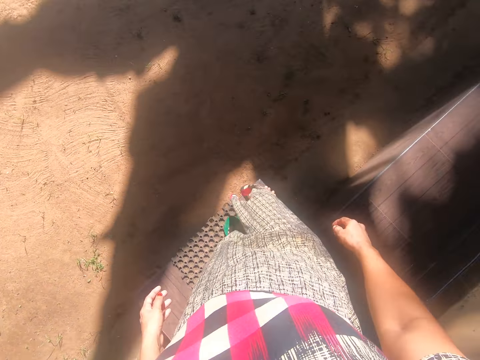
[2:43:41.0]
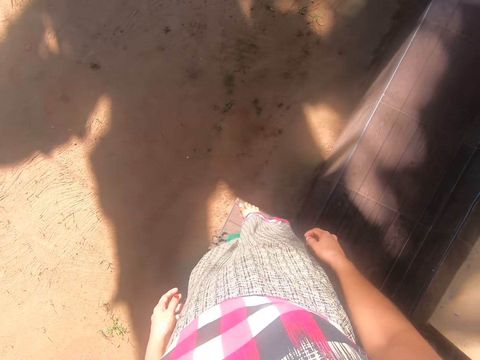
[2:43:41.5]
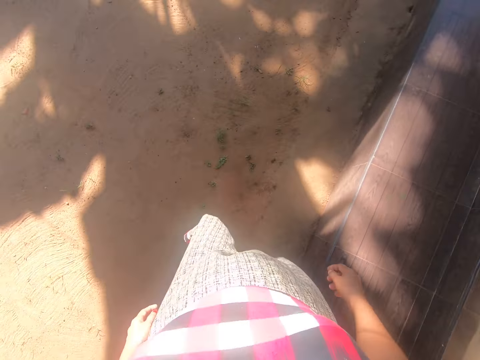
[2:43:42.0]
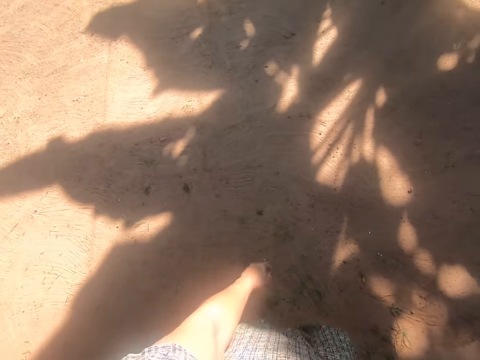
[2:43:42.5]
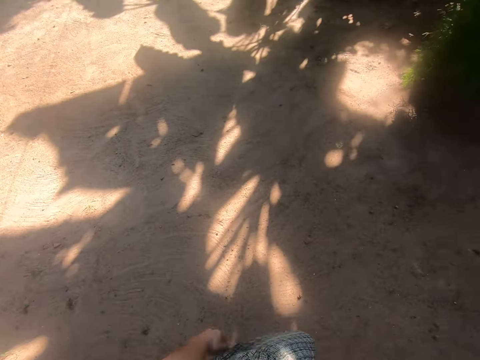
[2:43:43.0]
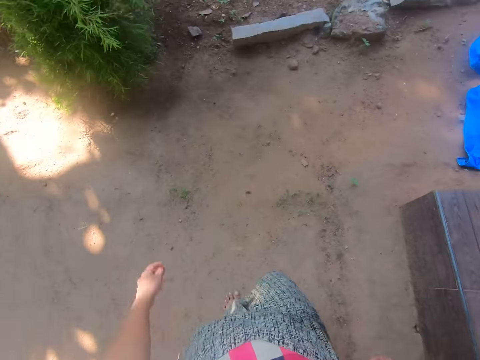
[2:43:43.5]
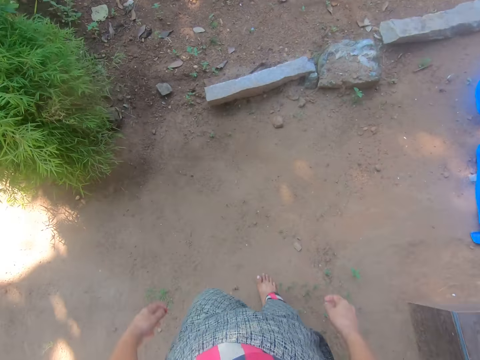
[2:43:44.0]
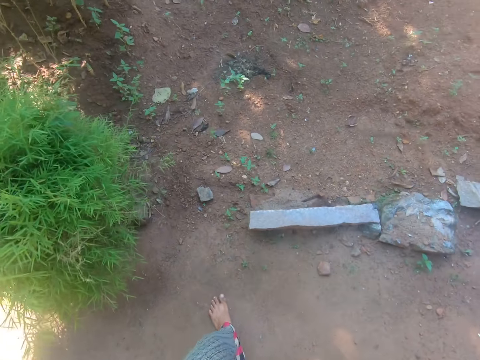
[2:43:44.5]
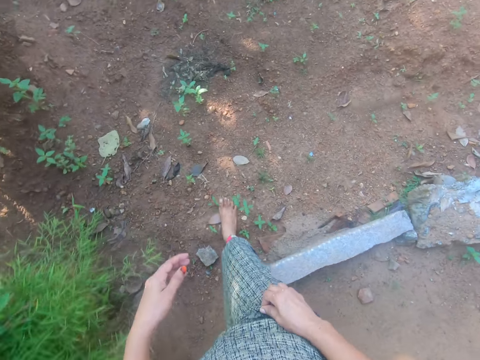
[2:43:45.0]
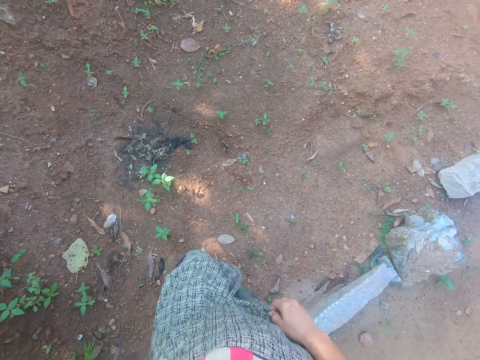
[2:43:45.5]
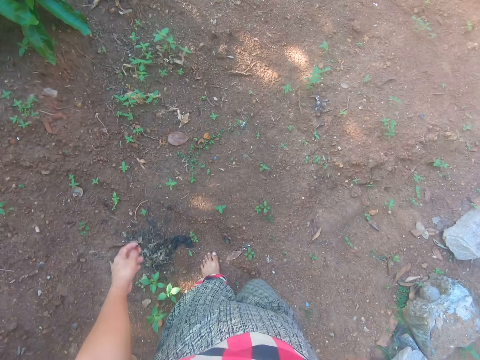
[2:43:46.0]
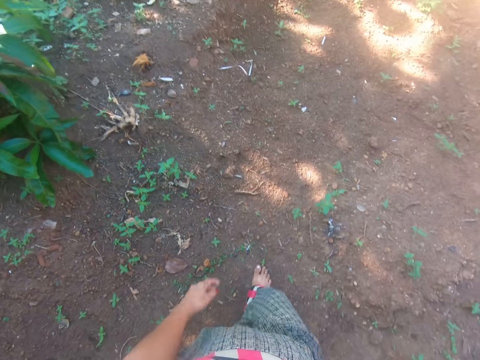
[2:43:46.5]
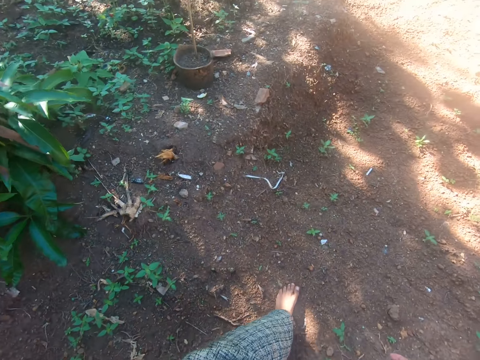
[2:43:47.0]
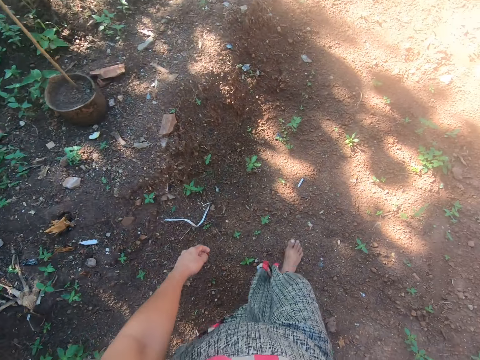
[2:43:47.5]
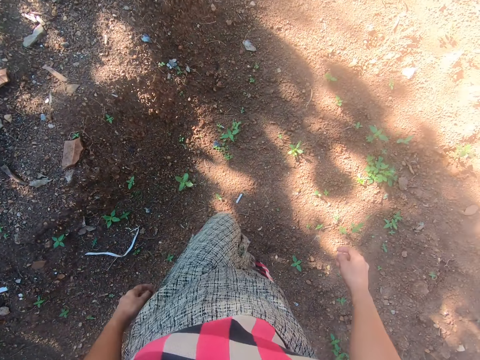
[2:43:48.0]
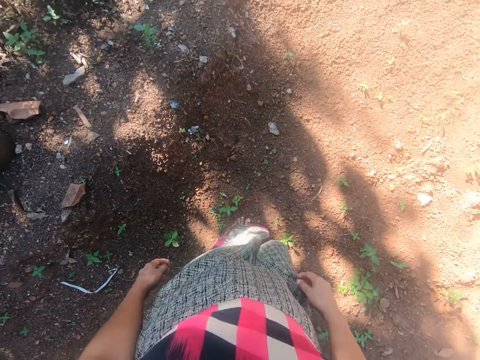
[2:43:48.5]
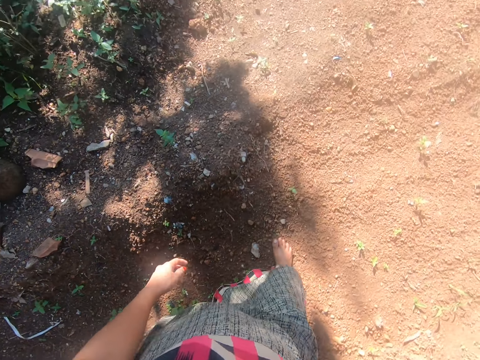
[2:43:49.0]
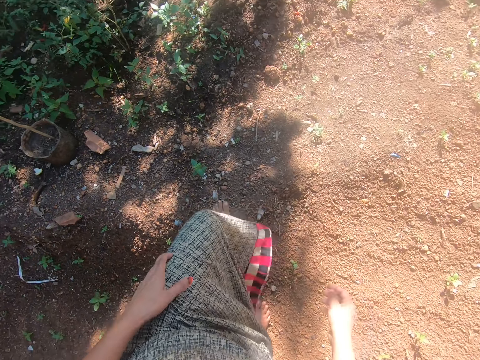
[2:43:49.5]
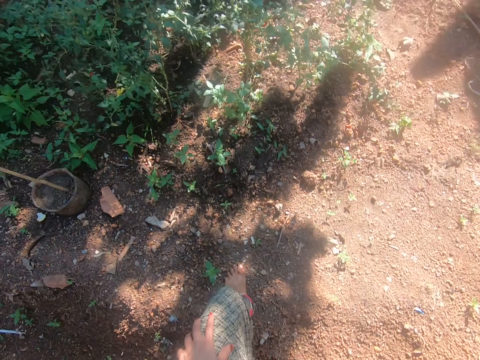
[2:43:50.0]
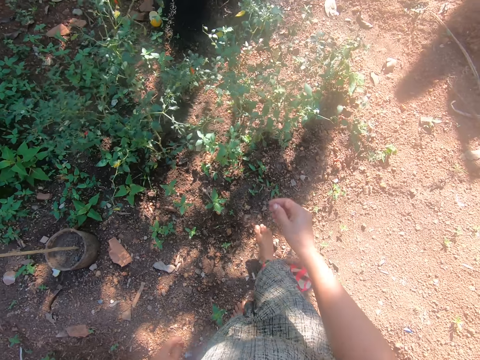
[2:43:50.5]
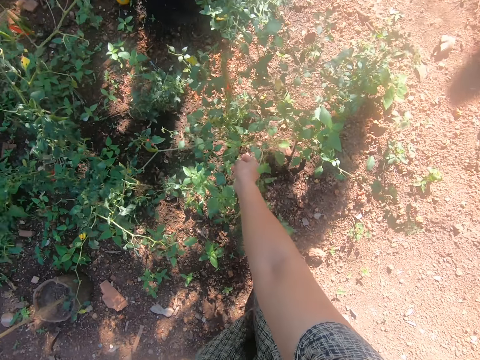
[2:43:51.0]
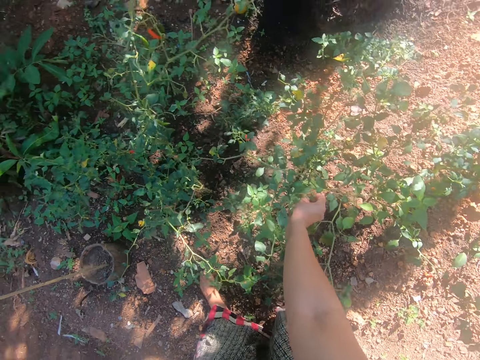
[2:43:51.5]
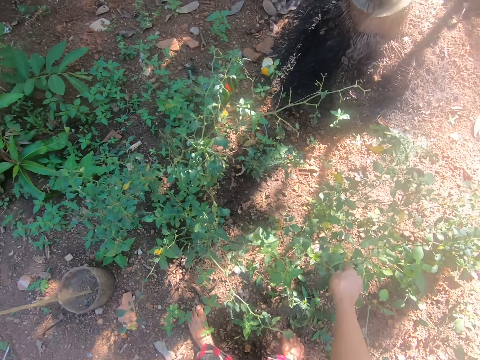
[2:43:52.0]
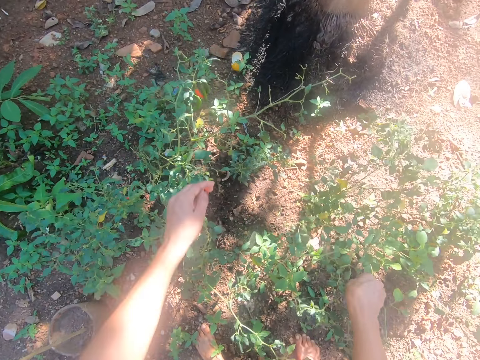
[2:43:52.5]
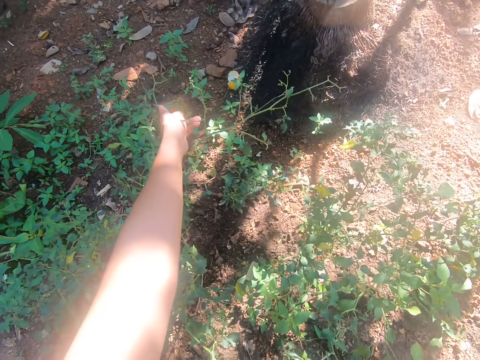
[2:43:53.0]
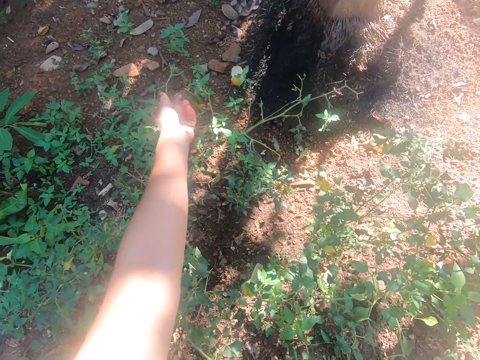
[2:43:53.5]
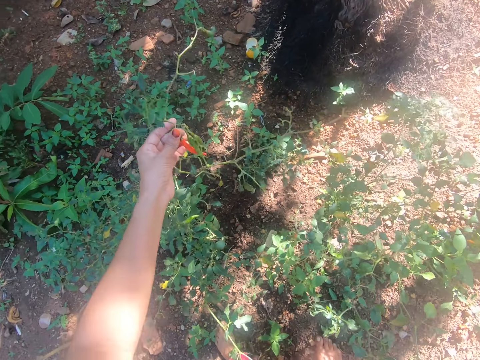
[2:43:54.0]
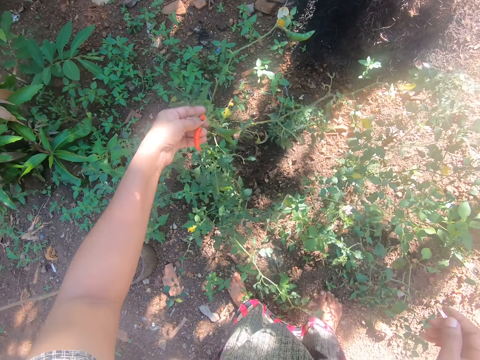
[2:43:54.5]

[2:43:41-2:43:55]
The camera wearer walks towards the garden. She plucks a chili pepper from a plant with her right hand. She plucks a chili pepper from the plant with her left hand.

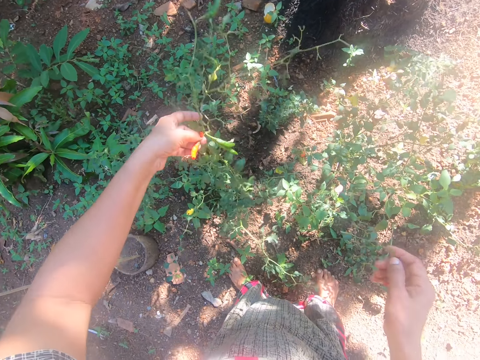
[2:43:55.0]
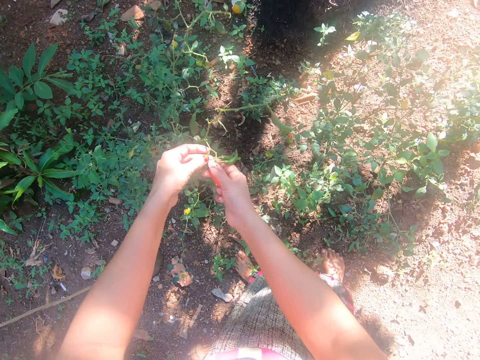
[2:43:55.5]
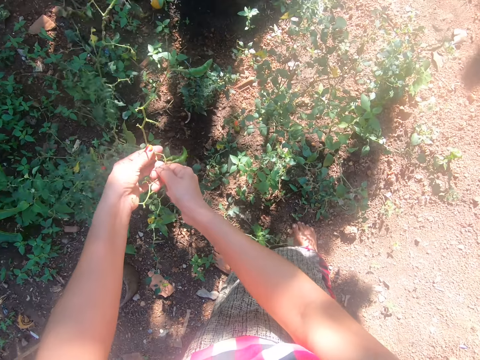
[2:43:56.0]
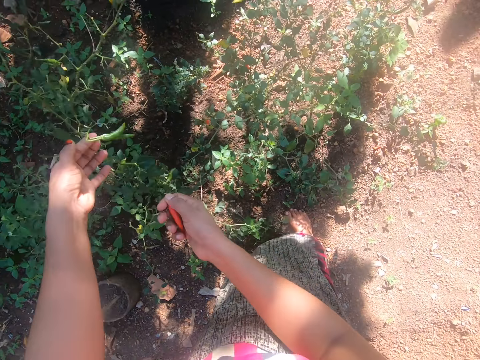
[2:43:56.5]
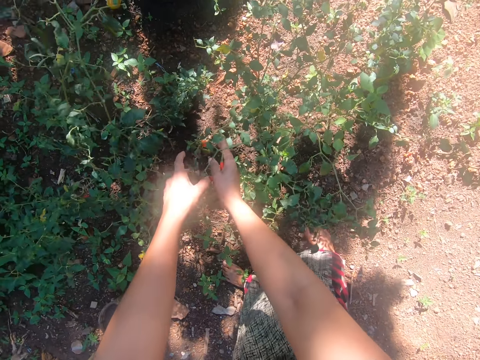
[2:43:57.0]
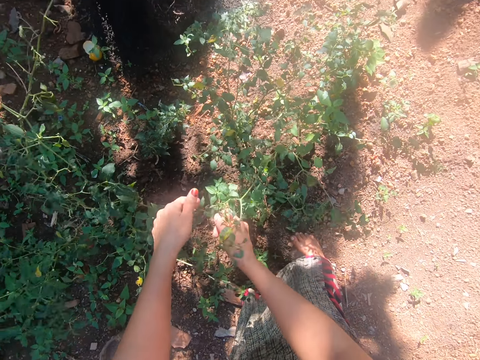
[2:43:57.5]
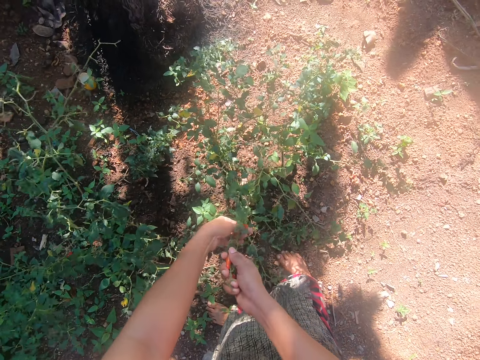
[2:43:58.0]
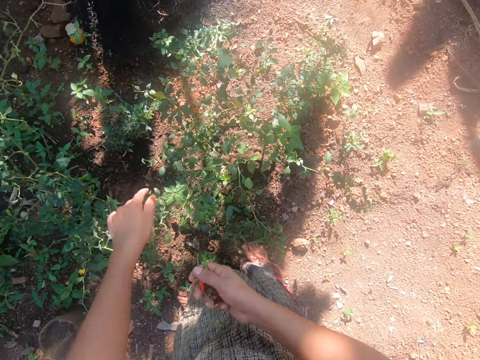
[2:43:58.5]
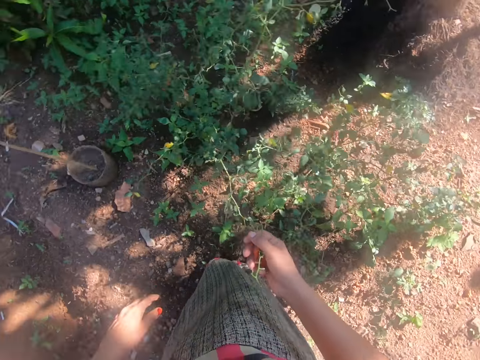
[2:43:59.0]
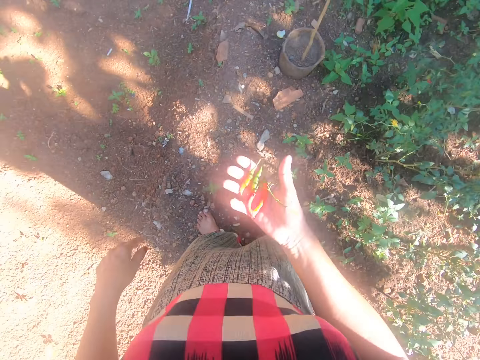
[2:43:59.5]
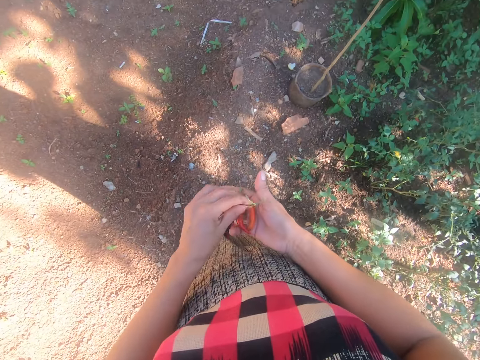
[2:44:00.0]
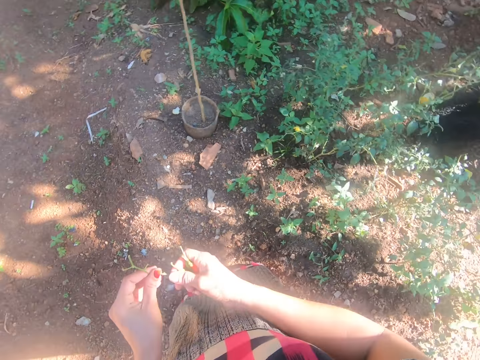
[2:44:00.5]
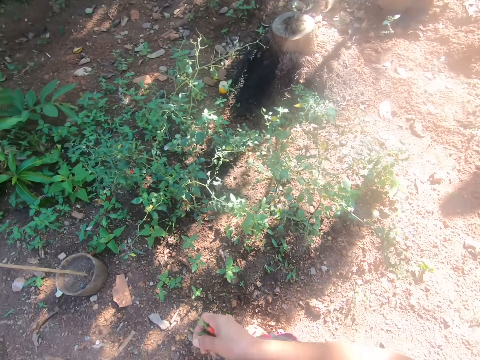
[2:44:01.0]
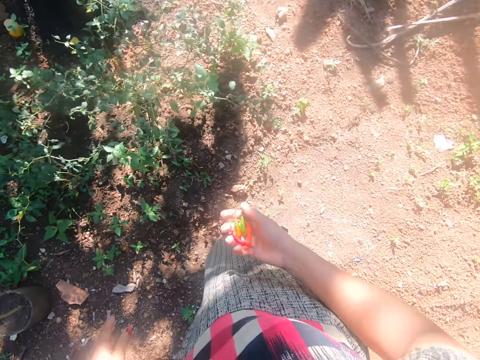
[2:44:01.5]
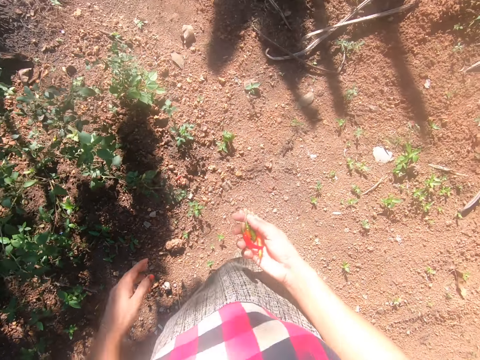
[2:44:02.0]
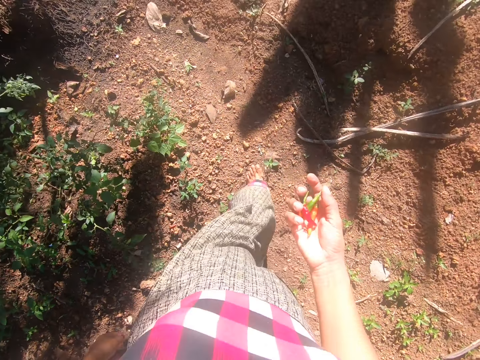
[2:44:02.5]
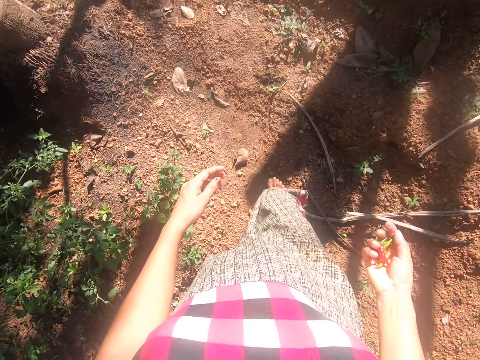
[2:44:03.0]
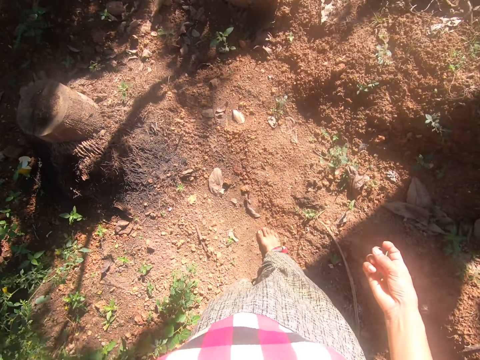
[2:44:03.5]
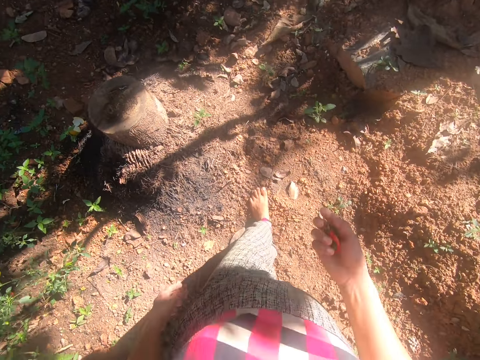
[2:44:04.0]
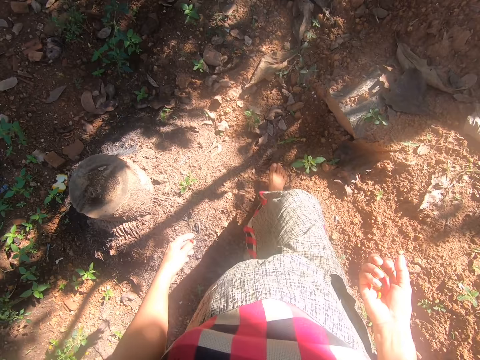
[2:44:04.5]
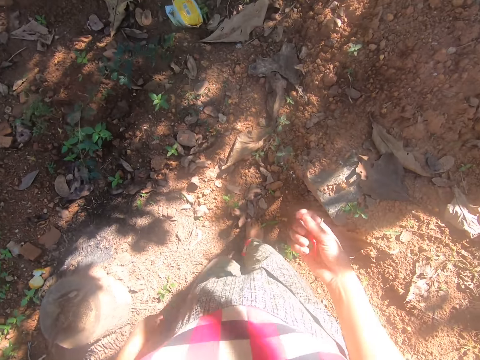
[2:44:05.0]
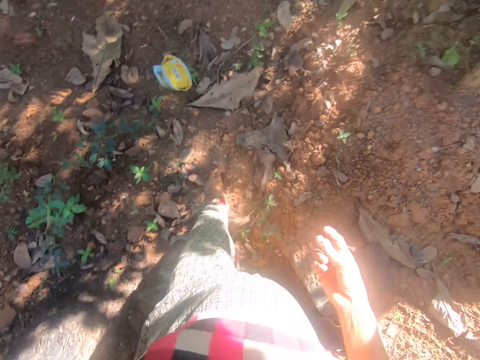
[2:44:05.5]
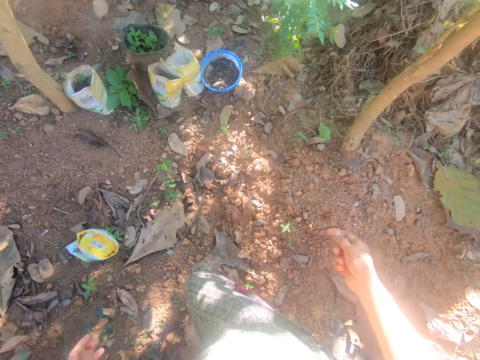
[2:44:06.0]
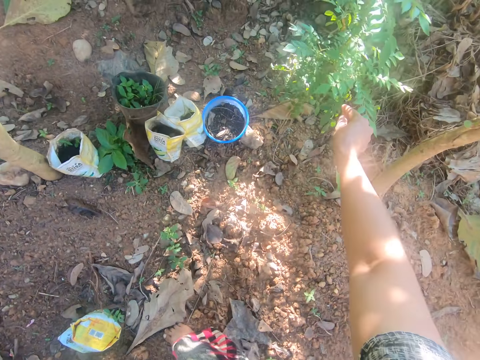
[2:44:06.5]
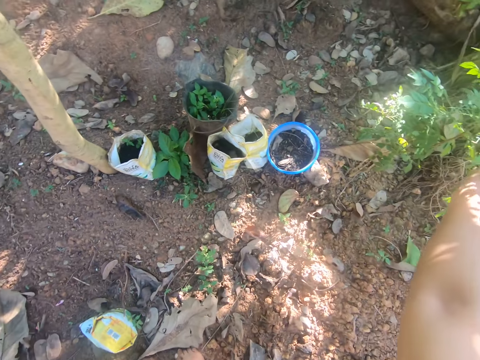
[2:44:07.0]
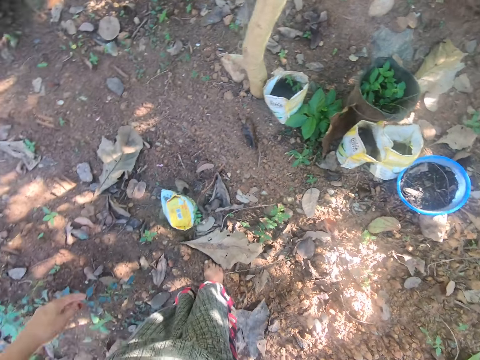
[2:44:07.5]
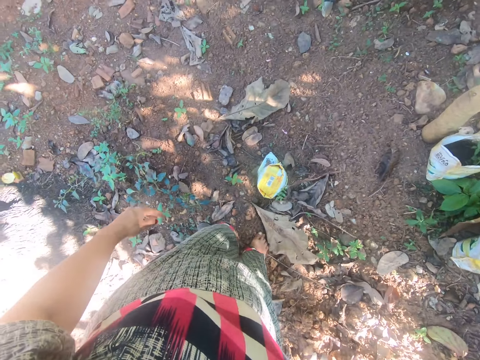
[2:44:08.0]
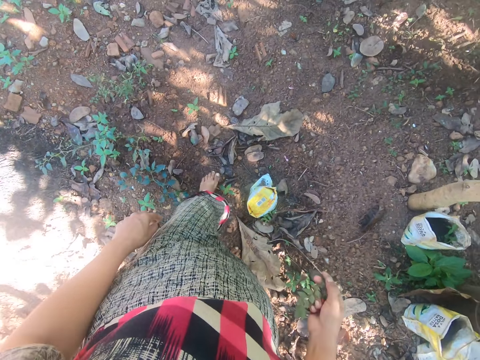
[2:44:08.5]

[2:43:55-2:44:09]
The camera wearer plucks the chili pepper from the plant with both hands. She plucks a chili pepper from the plant with both hands. She picks the chili pepper from her right hand with her left hand. She detaches the chili pepper stalk with her left hand. She plucks a Szechuan branch or leaf with her right hand.
